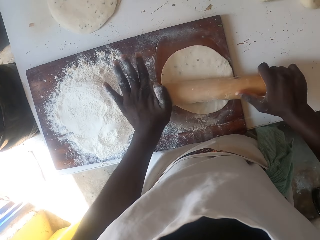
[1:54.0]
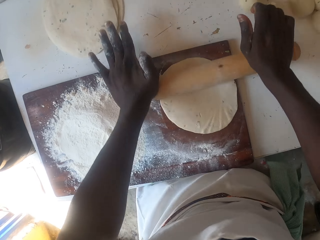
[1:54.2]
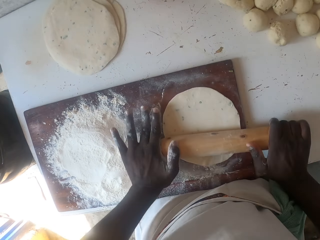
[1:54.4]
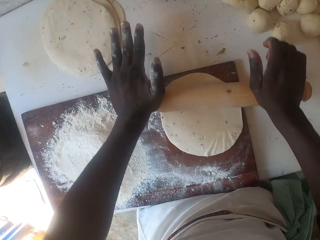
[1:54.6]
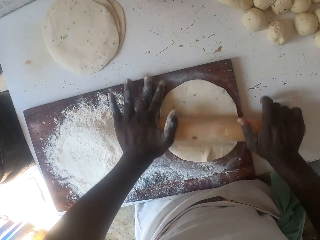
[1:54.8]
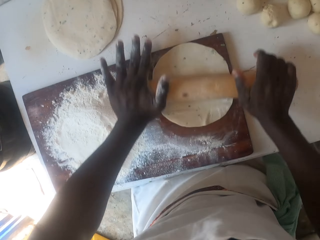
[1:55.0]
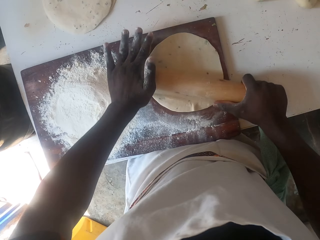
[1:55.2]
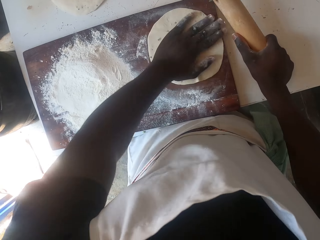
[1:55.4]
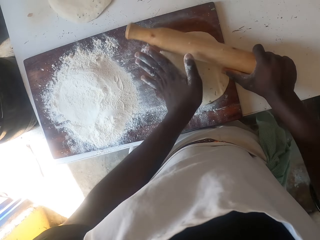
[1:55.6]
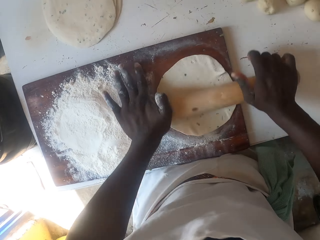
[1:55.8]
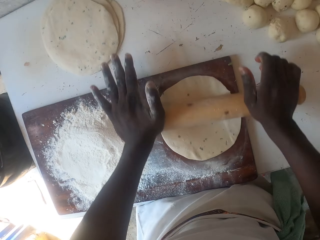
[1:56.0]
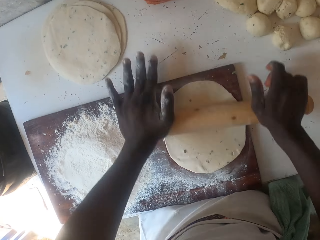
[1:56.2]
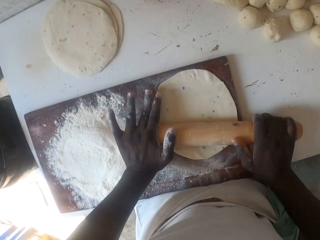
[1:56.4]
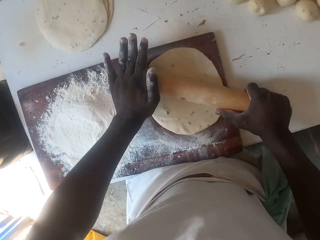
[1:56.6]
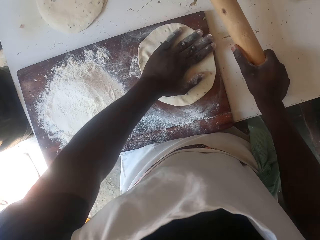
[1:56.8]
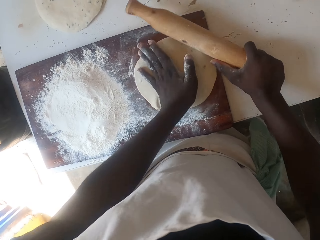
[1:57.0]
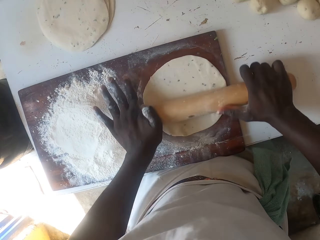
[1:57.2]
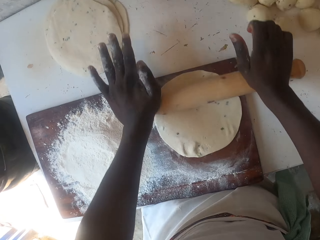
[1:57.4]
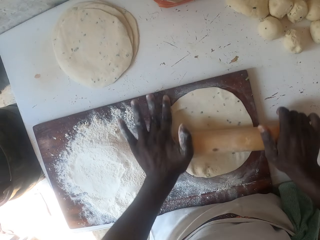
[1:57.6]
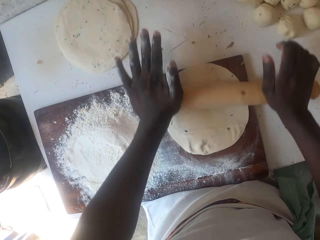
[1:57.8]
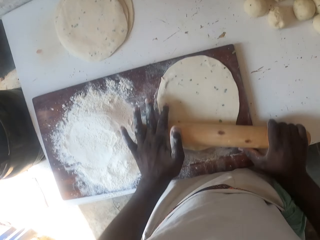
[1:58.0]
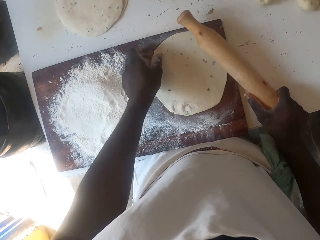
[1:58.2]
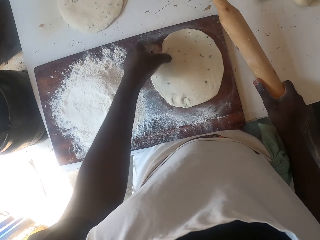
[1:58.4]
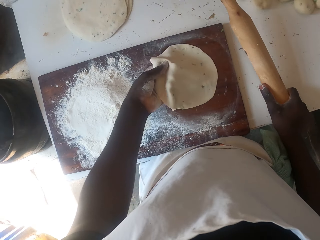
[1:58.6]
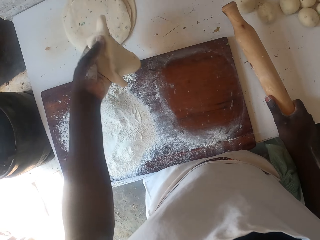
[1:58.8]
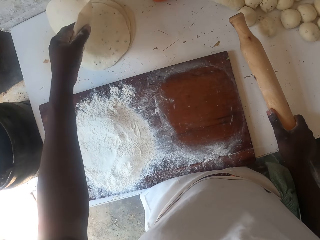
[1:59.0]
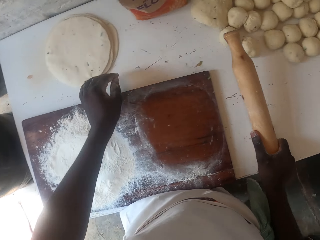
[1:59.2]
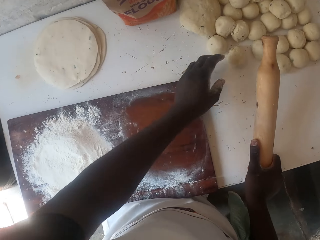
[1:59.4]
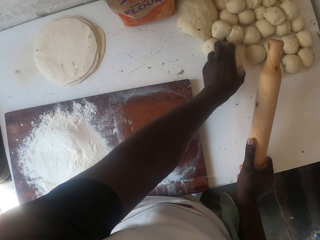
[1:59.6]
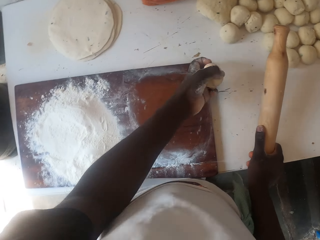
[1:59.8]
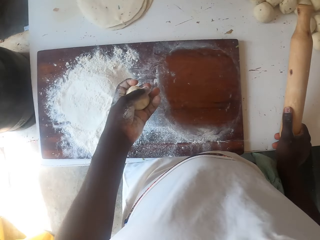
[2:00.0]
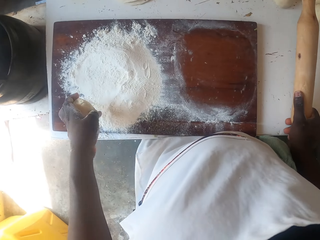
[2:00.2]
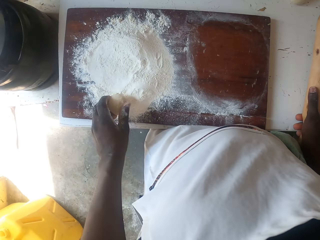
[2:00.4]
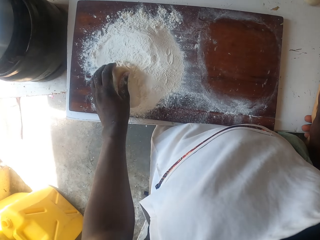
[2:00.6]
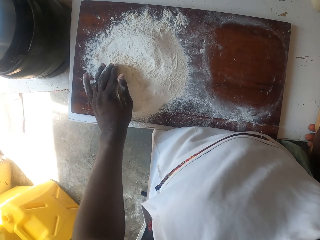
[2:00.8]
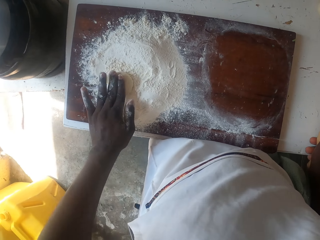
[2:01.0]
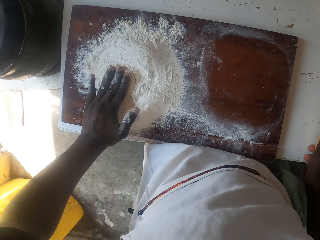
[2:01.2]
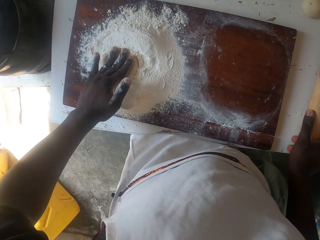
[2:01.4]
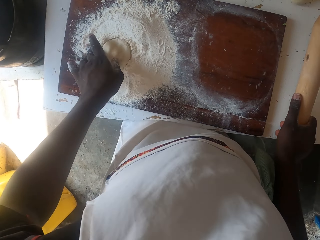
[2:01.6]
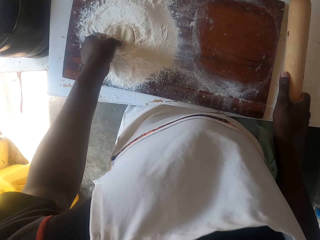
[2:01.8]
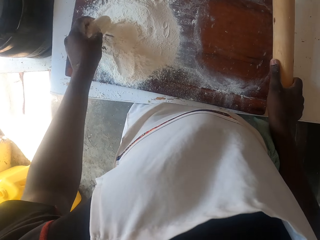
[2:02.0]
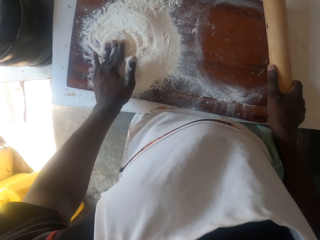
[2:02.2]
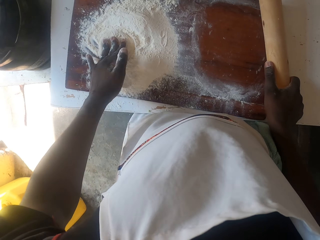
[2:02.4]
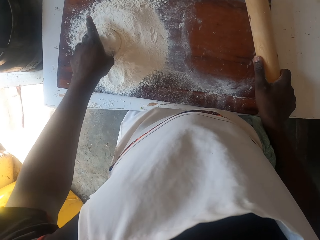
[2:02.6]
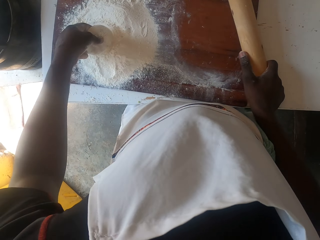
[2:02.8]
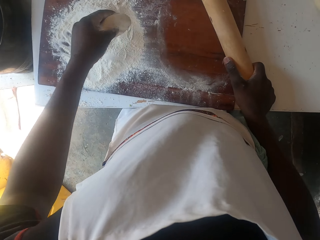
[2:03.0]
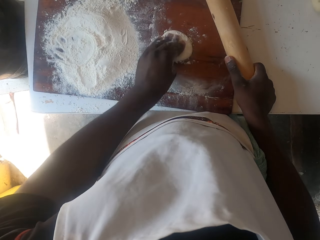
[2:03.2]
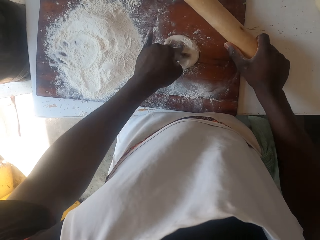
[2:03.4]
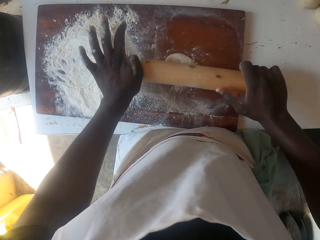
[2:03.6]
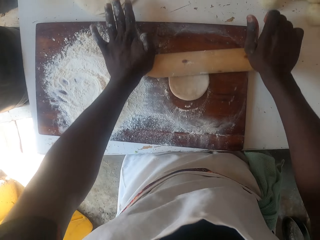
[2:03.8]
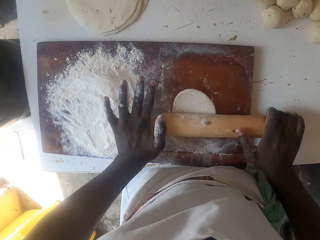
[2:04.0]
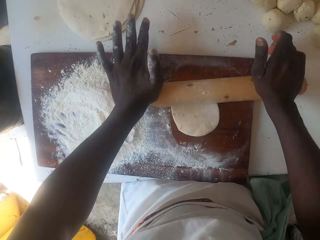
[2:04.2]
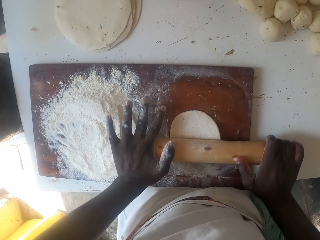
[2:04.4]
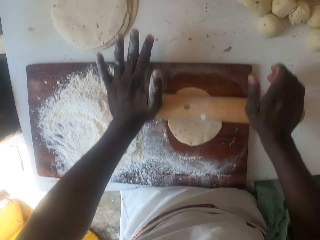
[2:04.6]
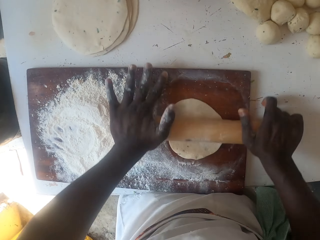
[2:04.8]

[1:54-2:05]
The camera wearer turns the dough. They roll the dough. They turn the dough, roll the dough, and place the dough on the table. They pick the dough from the table. They dip the dough in the flour. They dip the dough in the flour again. They press the dough in the flour. They place the dough on the table and flatten the dough with a rolling pin.

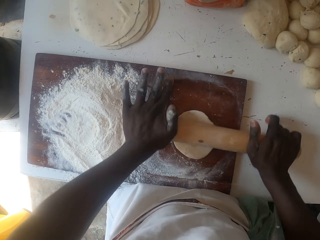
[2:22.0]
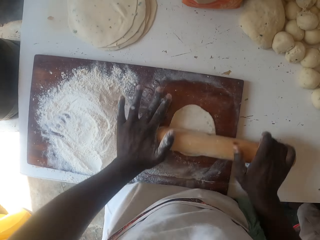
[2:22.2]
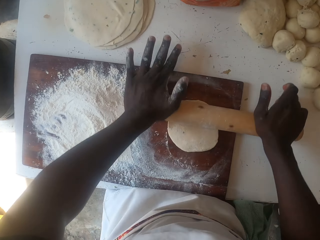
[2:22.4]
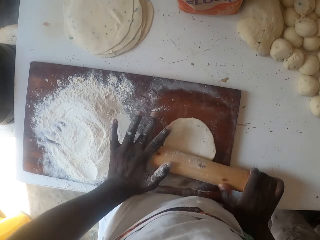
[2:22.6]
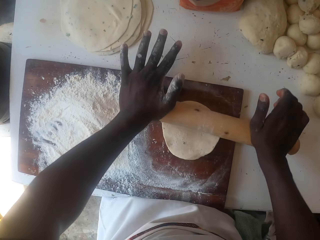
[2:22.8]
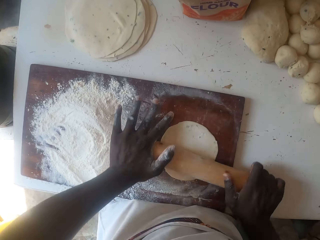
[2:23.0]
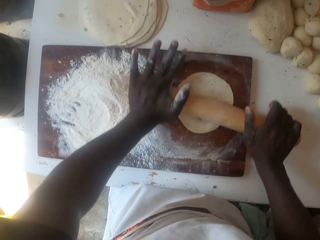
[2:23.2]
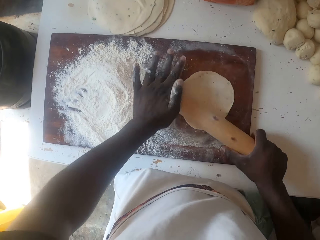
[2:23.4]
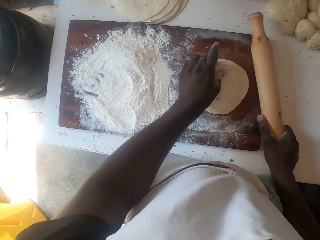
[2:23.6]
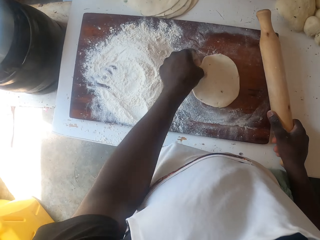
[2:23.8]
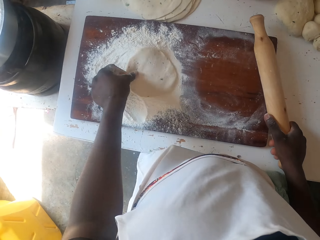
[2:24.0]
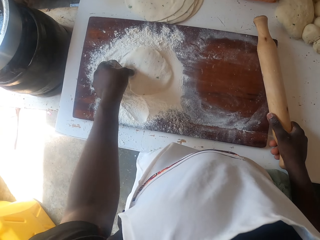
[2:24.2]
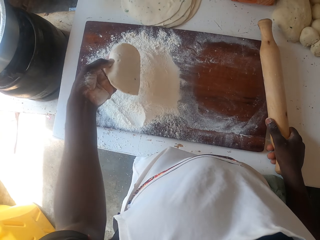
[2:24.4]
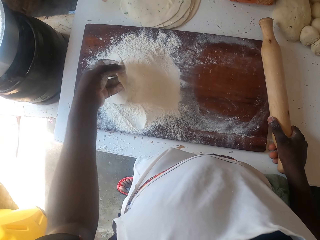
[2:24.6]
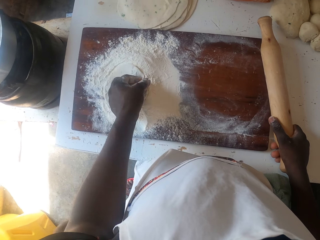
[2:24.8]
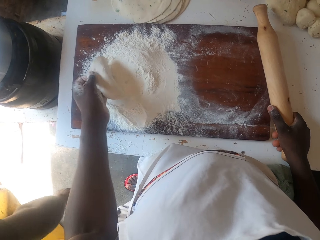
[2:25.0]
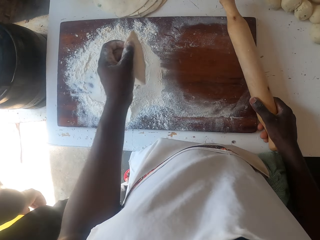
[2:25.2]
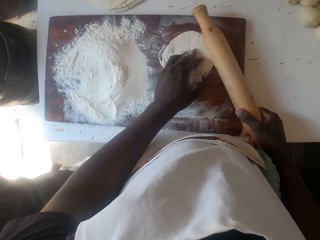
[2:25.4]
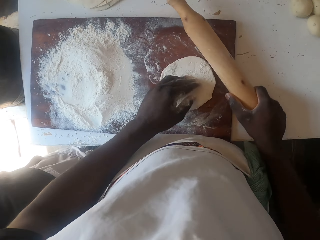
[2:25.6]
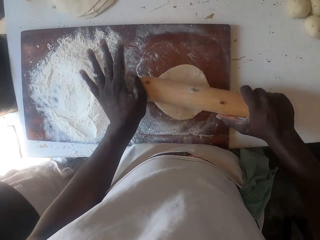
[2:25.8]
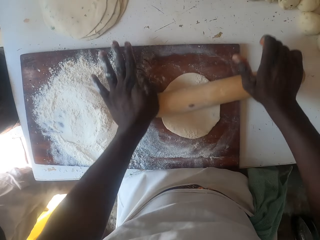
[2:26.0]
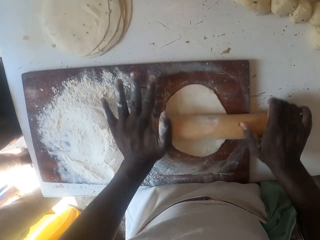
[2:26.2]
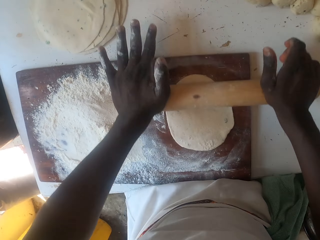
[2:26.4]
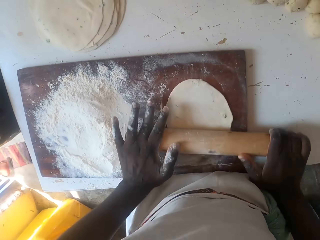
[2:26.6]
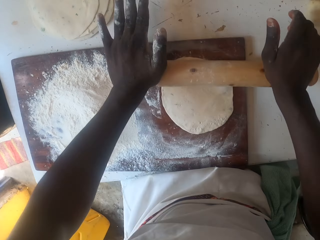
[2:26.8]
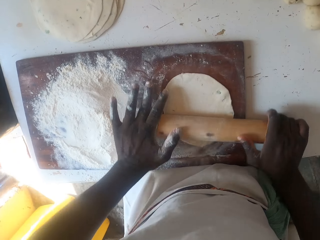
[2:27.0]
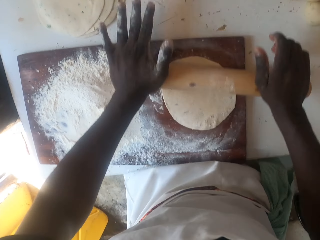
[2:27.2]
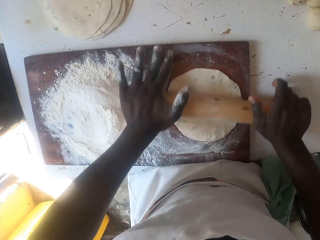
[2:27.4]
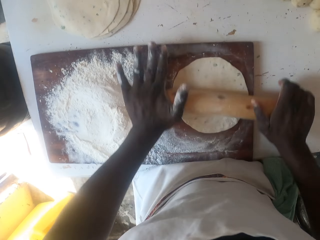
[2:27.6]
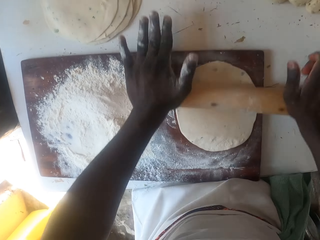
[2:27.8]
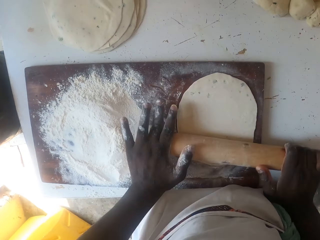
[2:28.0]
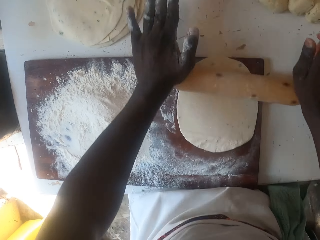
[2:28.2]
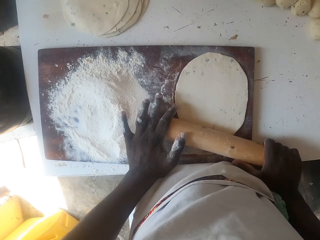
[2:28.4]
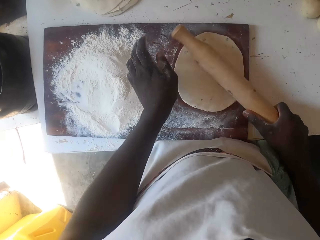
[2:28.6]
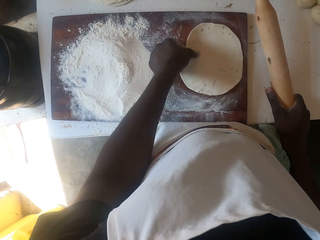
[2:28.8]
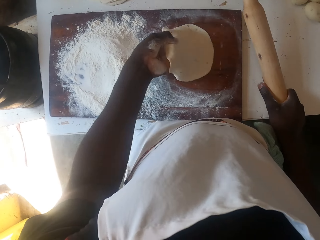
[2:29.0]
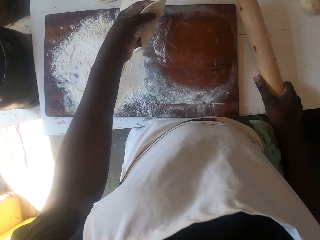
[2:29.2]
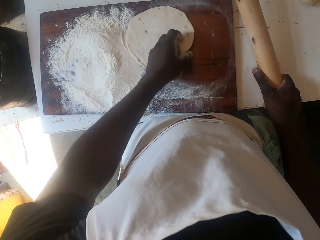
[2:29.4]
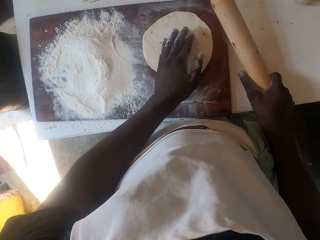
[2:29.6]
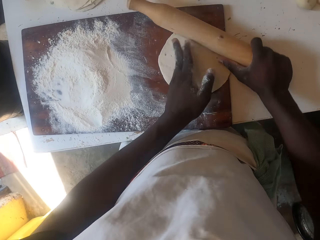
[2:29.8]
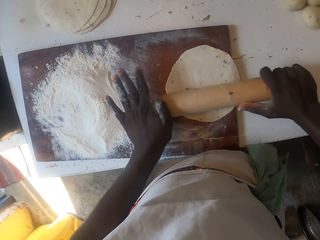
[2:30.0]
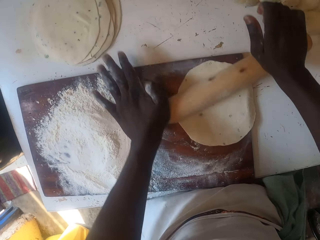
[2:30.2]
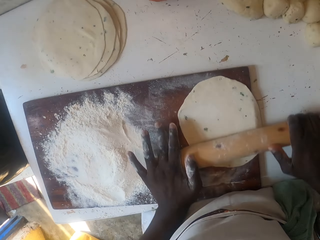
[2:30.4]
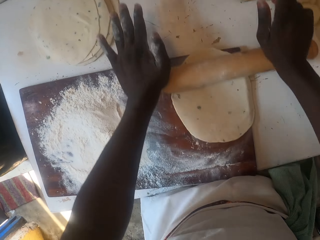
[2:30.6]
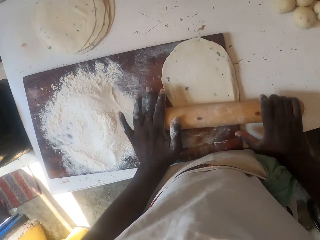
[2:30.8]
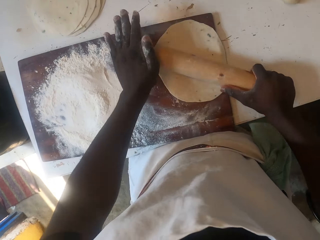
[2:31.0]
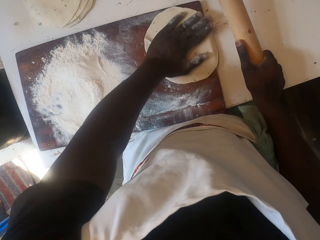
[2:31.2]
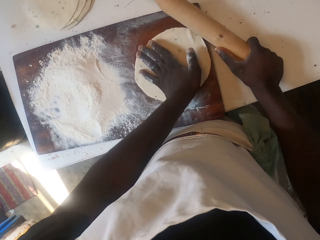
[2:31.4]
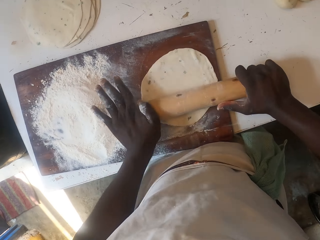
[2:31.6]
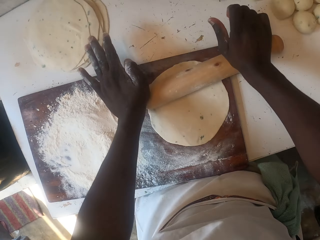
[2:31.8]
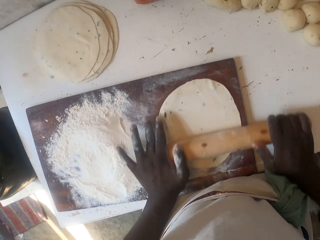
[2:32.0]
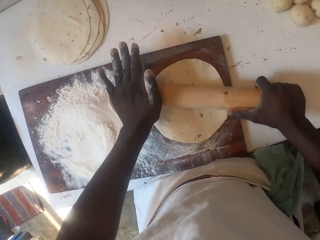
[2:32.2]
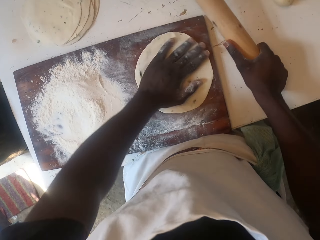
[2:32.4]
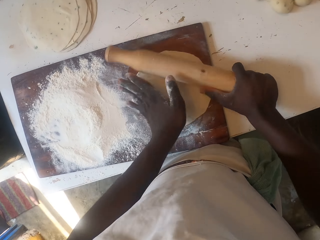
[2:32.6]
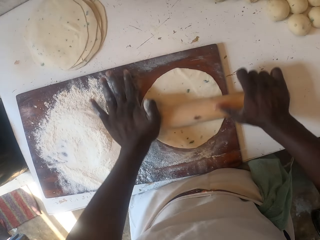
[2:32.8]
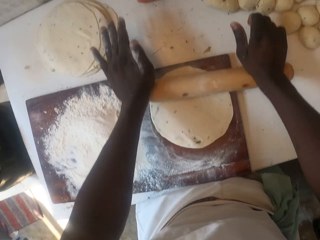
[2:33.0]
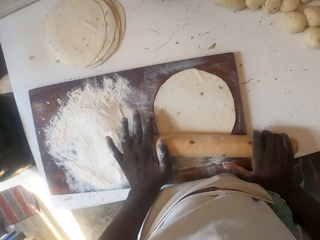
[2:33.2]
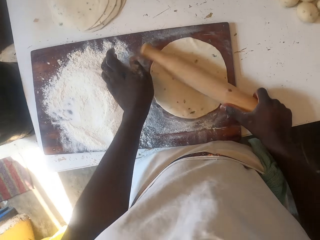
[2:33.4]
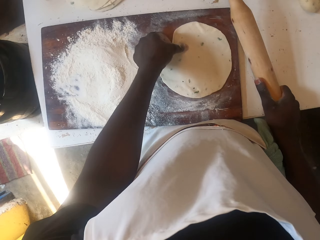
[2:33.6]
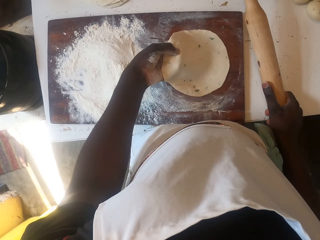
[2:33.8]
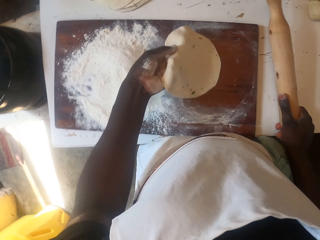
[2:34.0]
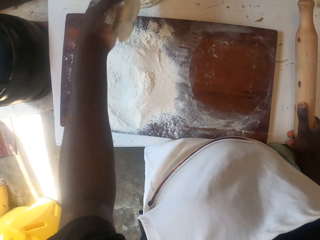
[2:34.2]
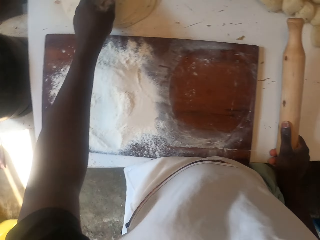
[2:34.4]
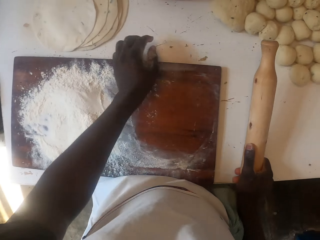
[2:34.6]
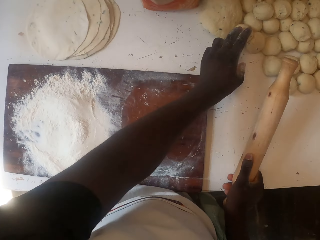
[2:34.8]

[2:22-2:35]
The camera wearer rolls the dough. They place the dough on the flour, dip the dough in the flour, flip the dough on the flour, and dip the dough in the flour again. They place the dough on the table and flatten the dough with a rolling pin. They flip the dough and flatten the dough with the rolling pin. They turn the dough, roll the dough, turn the dough, and roll the dough. They place the dough on the table.
